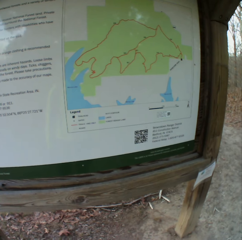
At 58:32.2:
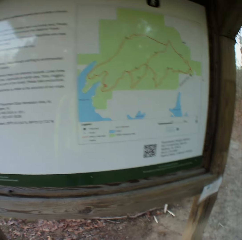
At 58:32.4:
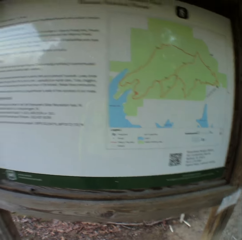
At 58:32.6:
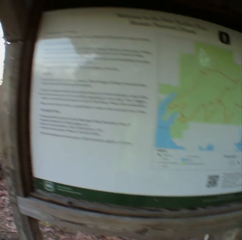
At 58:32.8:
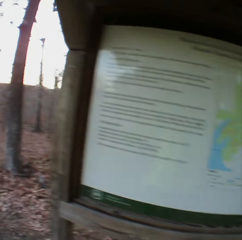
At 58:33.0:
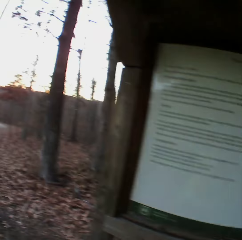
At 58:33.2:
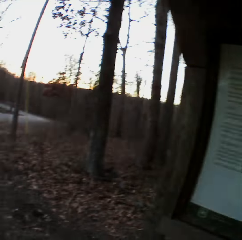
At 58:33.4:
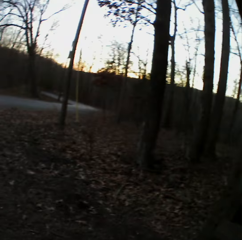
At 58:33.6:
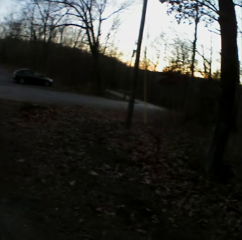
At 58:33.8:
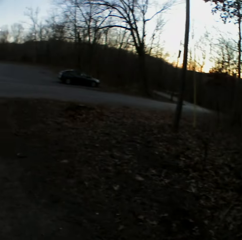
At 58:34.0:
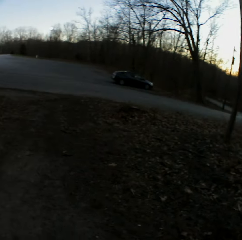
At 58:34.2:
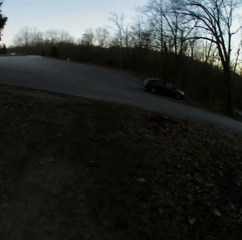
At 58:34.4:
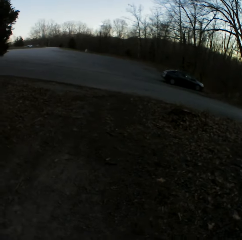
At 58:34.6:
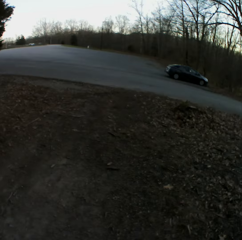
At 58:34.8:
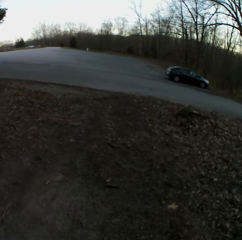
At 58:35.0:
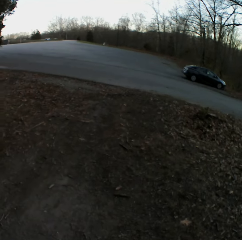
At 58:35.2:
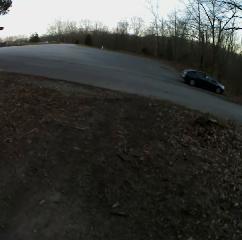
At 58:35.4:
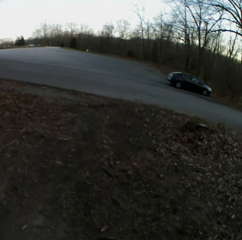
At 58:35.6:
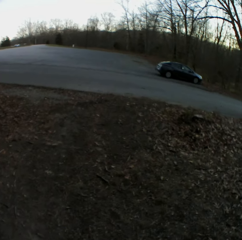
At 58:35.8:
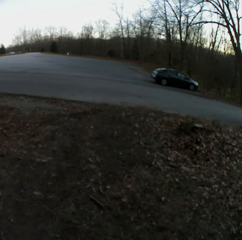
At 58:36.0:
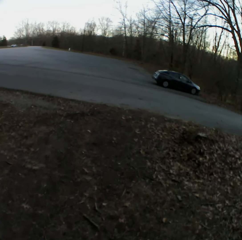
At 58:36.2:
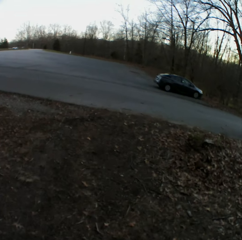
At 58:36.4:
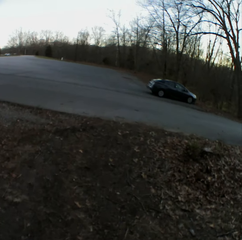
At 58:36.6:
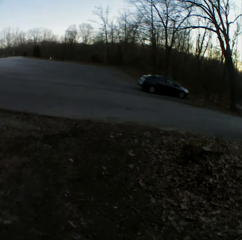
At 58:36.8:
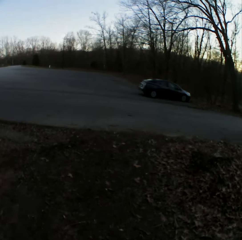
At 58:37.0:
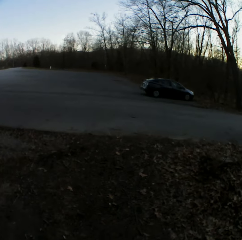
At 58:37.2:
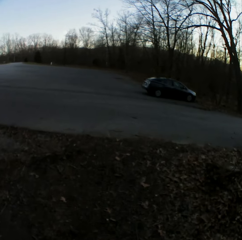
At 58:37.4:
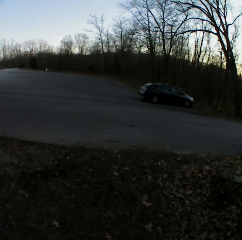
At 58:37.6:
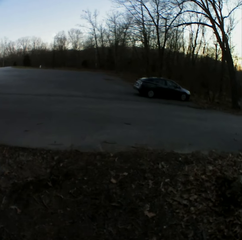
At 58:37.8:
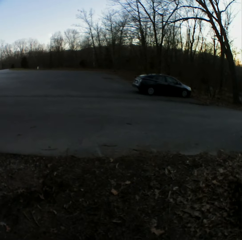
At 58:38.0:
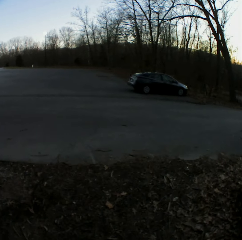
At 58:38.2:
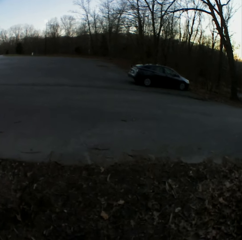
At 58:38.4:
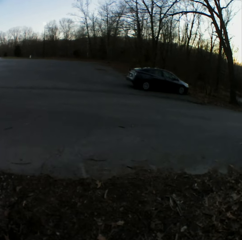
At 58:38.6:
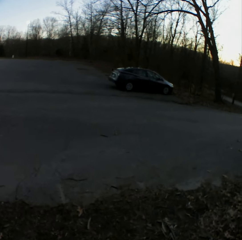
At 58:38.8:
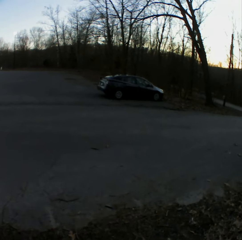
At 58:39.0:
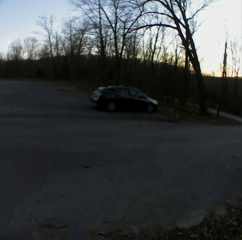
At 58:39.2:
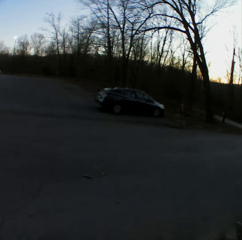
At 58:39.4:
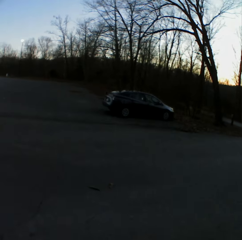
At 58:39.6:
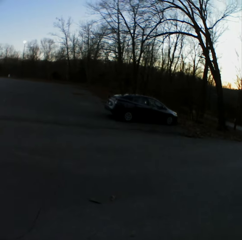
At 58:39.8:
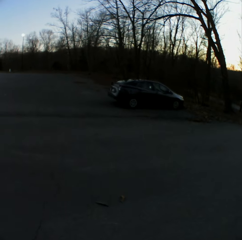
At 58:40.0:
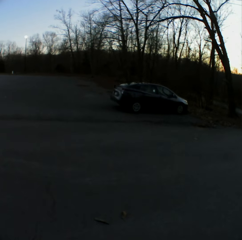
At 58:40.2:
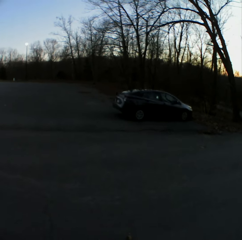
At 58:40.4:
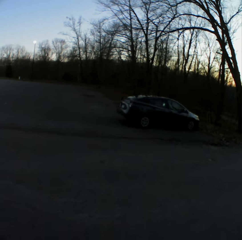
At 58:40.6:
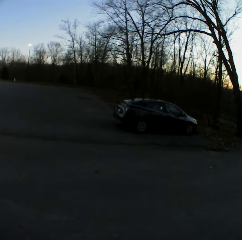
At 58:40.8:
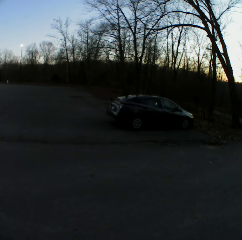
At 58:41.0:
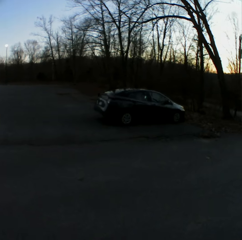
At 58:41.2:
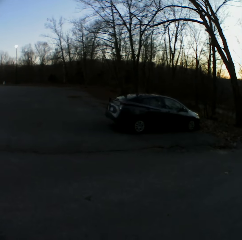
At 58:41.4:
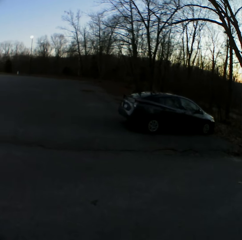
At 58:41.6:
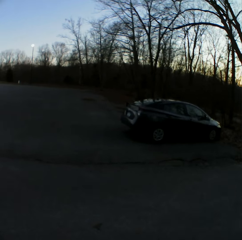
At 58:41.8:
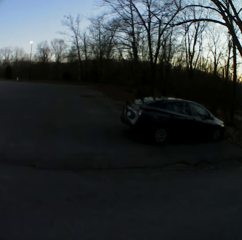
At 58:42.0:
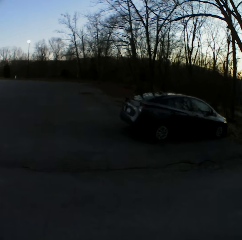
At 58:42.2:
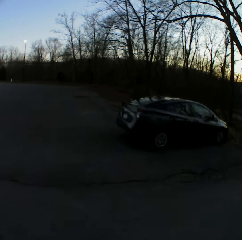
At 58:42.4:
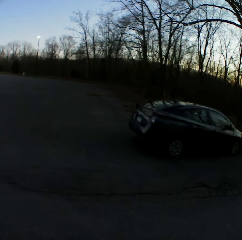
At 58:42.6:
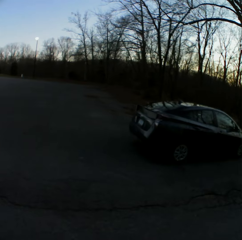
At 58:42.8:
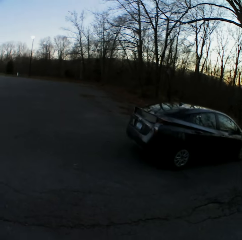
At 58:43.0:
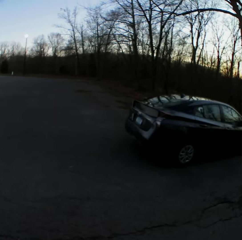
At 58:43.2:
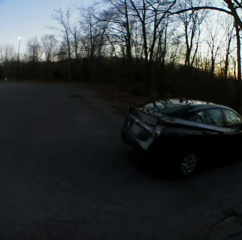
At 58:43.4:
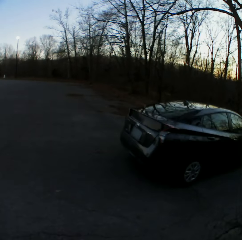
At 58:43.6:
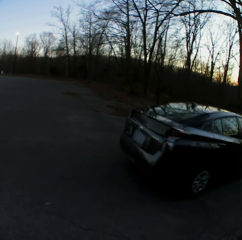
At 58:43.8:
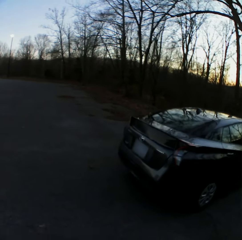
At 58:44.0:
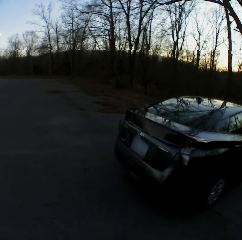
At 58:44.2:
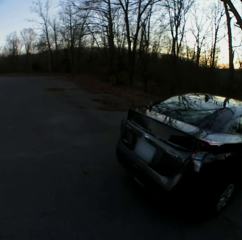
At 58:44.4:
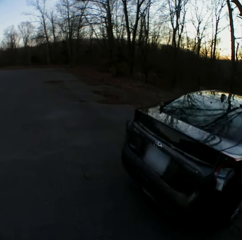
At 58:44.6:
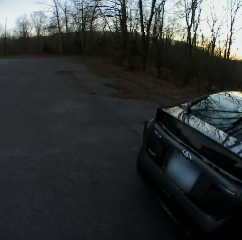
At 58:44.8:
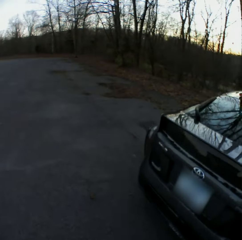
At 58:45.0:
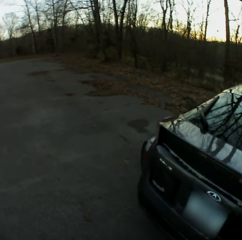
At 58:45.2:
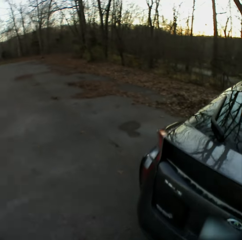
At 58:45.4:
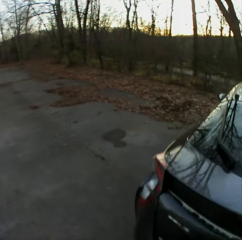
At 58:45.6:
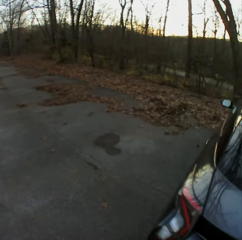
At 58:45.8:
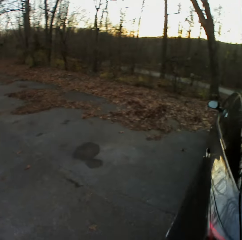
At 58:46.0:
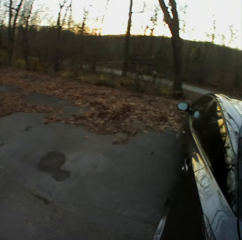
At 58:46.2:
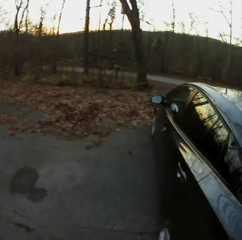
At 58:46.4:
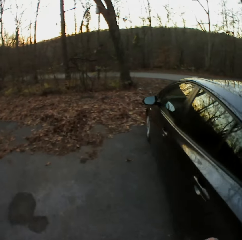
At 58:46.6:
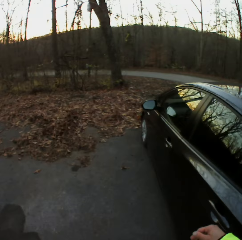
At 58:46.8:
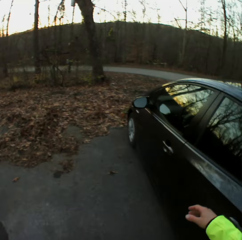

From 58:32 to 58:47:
The camera wearer walks around the forest. They walk toward the road, cross the road, and walk toward the car.

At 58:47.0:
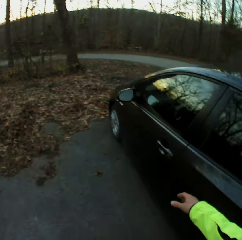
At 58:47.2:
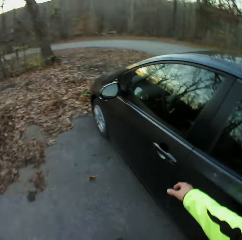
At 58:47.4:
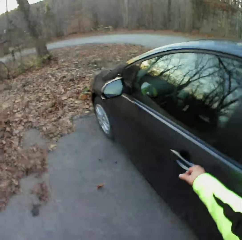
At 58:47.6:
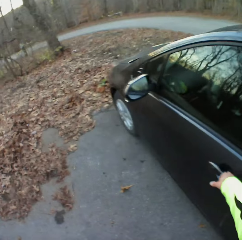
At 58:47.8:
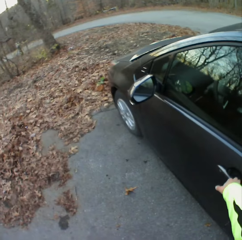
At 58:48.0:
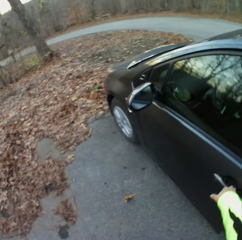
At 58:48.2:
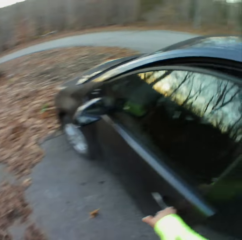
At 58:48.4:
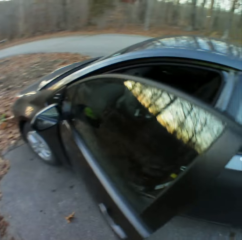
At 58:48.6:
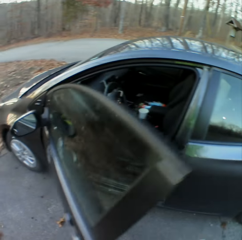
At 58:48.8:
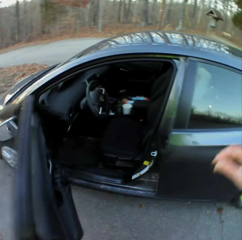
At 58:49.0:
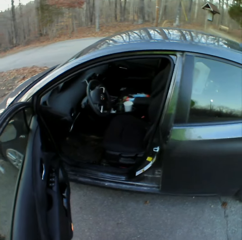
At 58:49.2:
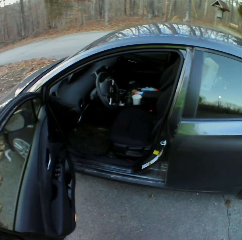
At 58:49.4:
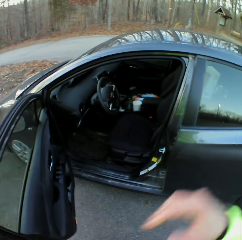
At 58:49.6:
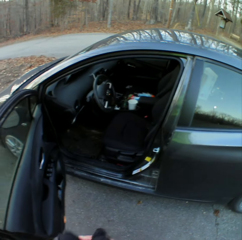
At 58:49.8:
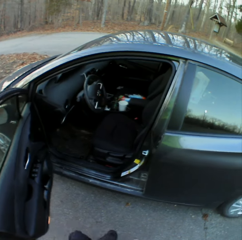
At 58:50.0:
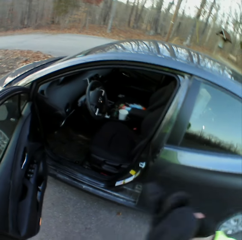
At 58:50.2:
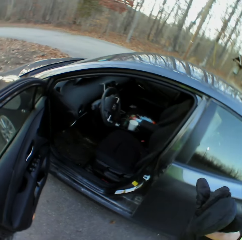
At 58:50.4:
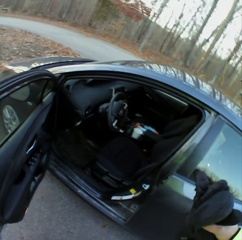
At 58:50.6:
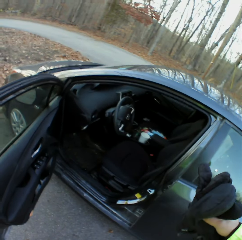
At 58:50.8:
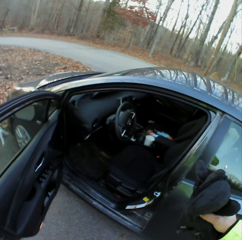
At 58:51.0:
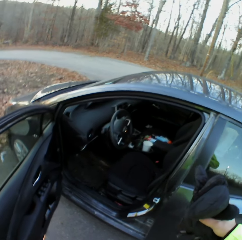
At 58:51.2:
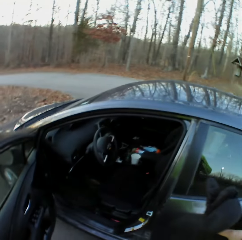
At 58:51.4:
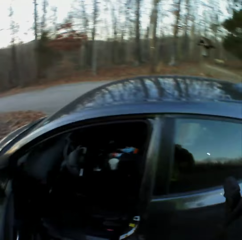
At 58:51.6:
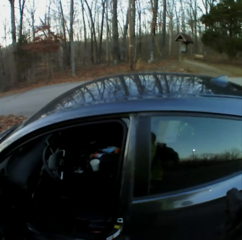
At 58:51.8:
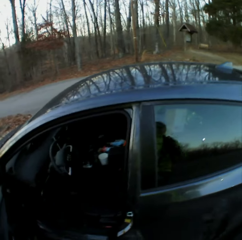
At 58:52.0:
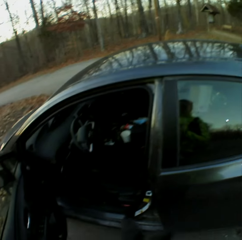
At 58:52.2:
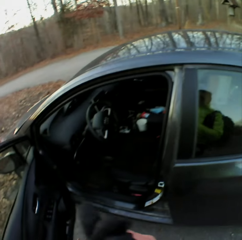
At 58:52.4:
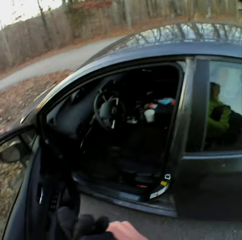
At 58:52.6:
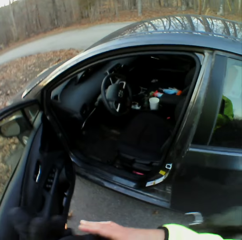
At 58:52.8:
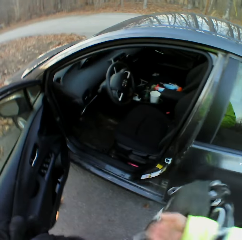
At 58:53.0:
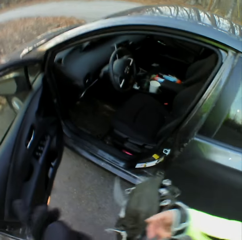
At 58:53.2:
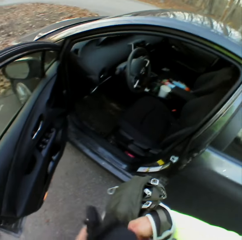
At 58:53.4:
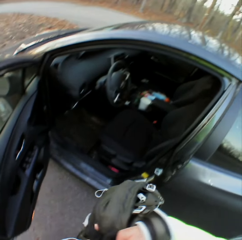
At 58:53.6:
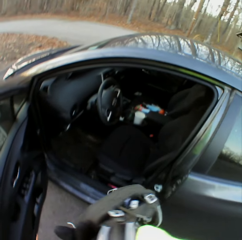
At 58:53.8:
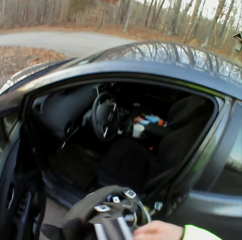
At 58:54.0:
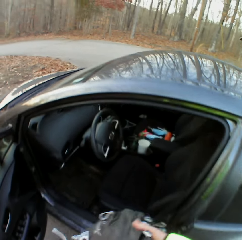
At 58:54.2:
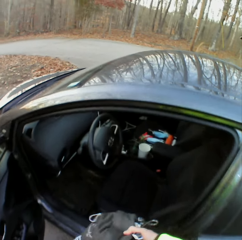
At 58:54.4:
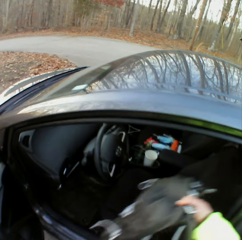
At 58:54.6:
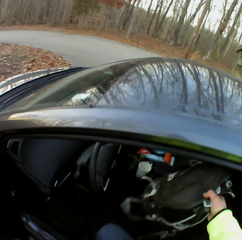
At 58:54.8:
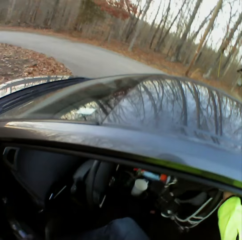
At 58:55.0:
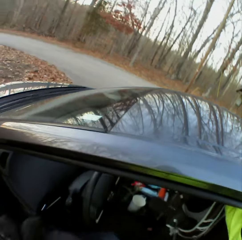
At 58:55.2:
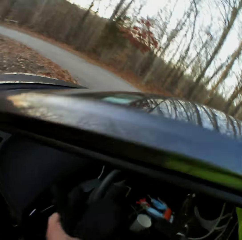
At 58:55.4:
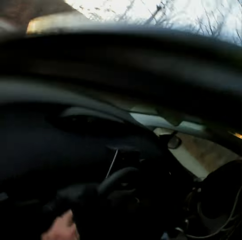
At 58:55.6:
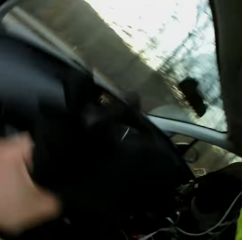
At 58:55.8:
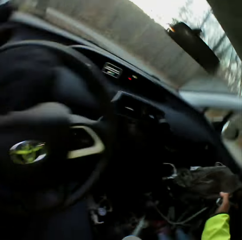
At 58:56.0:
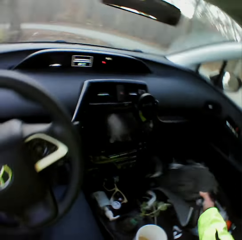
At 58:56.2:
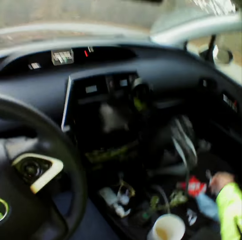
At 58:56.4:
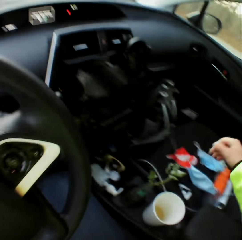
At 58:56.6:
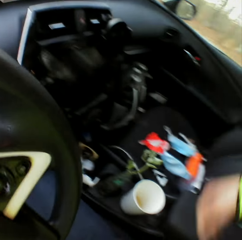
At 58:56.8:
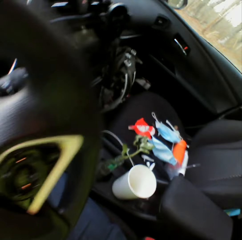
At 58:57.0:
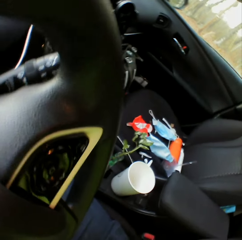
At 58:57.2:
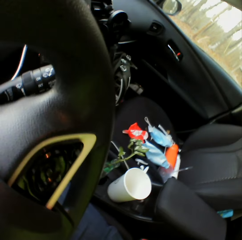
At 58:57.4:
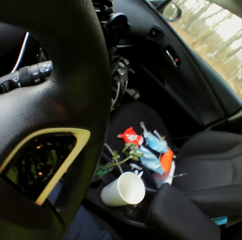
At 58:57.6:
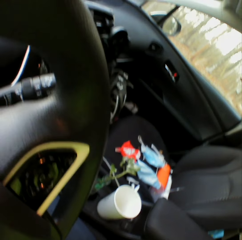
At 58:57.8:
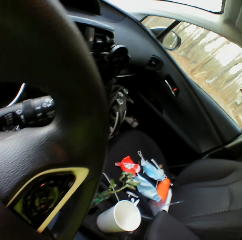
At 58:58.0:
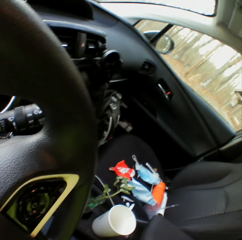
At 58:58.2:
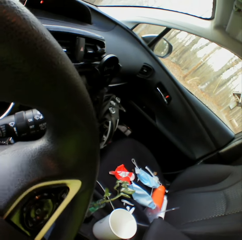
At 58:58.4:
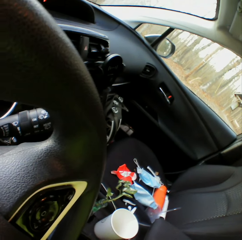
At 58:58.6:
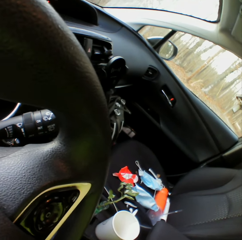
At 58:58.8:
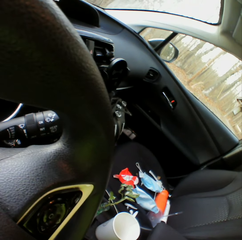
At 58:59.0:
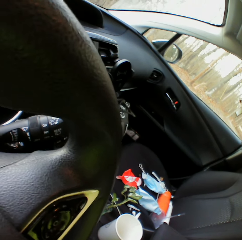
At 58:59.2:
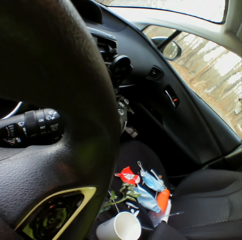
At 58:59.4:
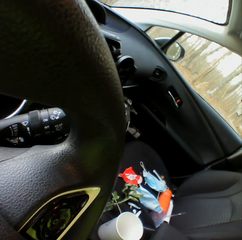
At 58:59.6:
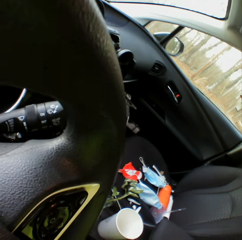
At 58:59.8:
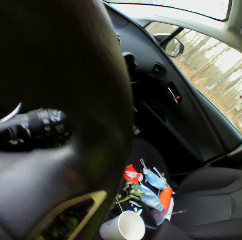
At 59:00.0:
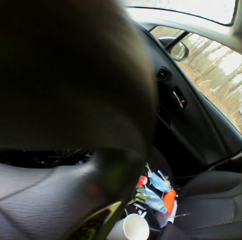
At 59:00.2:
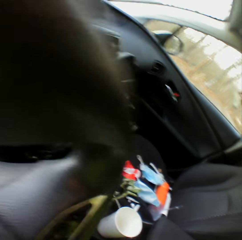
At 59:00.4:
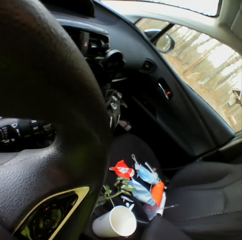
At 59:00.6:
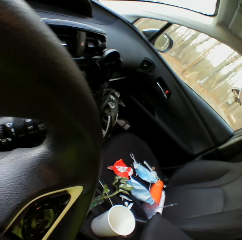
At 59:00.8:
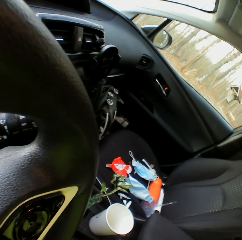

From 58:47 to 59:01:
The camera wearer stretches their hand toward the car door. They open the car door. They lift their right hand. They move their hands. They drop their right hand. They move the gloves. They hold the gloves. They change the gloves from the right to the left hand. They remove the backpack from the right hand. They drop the backpack in the car. They enter the car. They move their hand. They look around the car.
